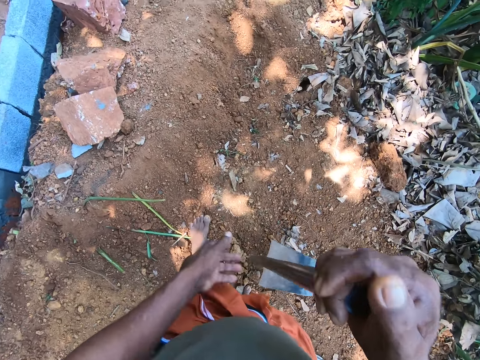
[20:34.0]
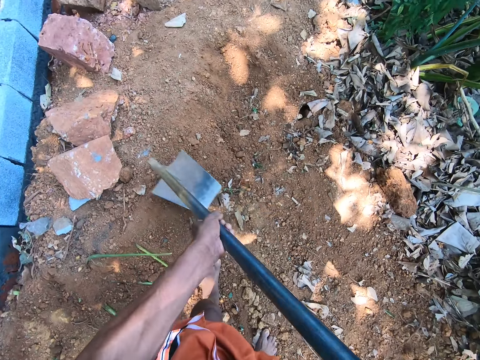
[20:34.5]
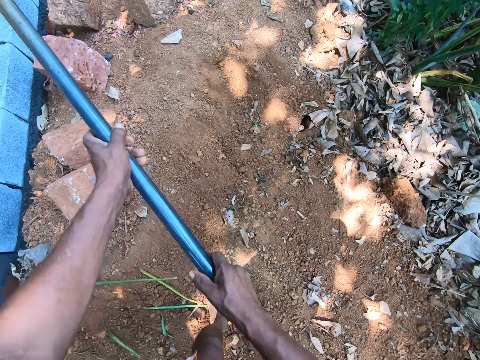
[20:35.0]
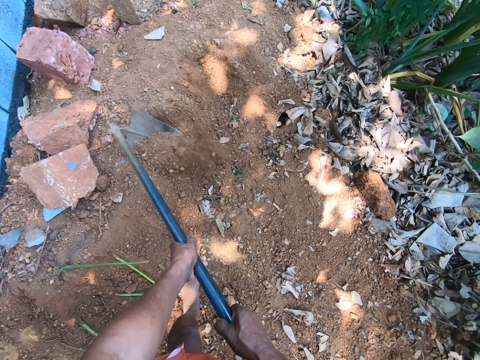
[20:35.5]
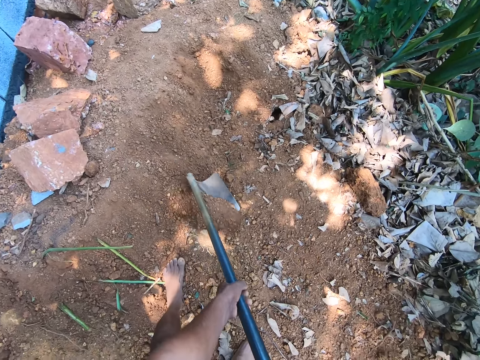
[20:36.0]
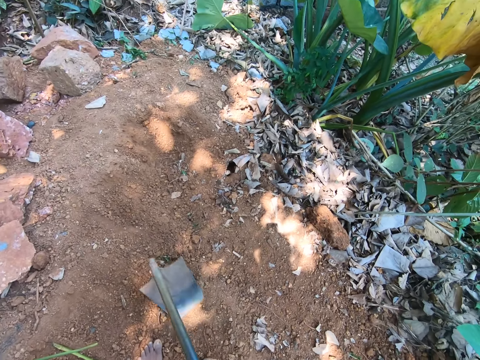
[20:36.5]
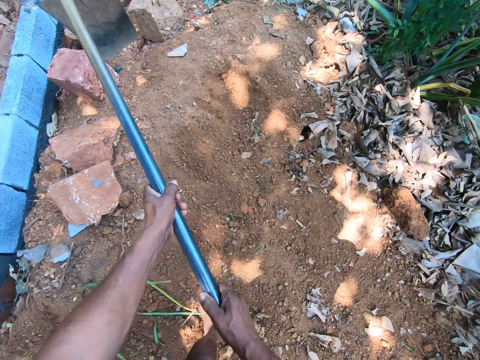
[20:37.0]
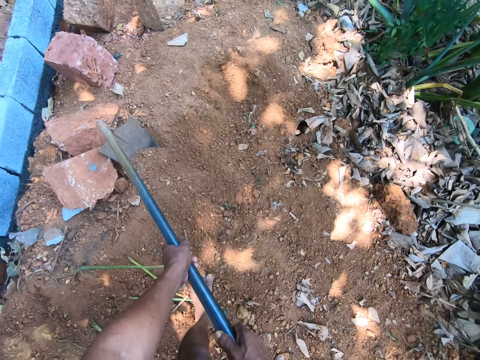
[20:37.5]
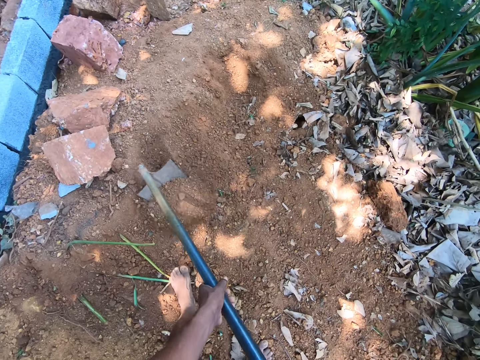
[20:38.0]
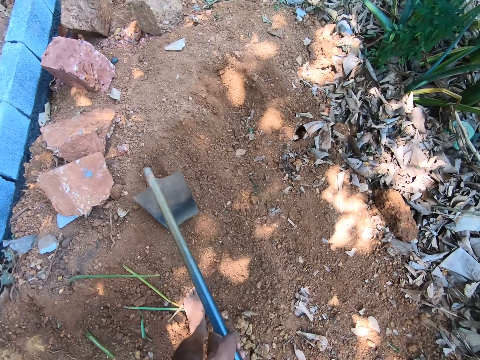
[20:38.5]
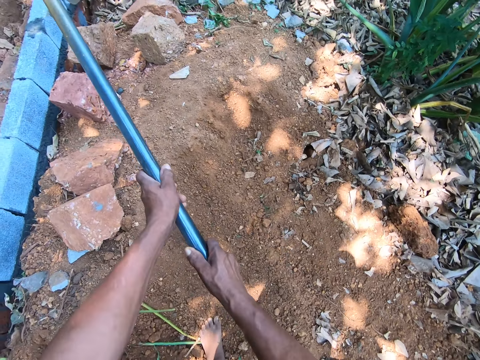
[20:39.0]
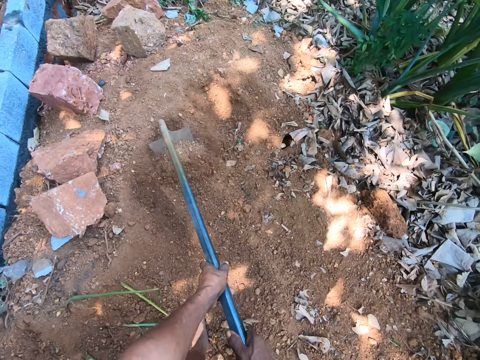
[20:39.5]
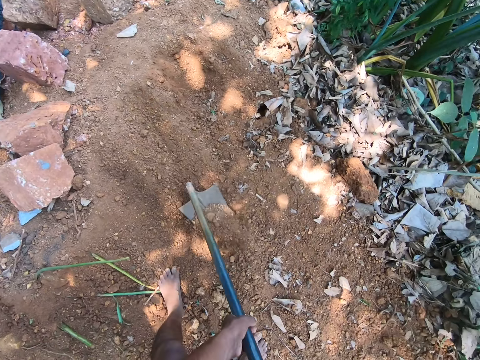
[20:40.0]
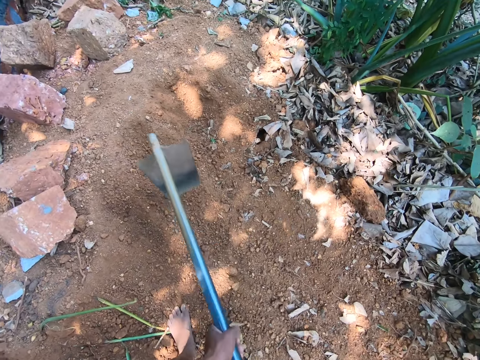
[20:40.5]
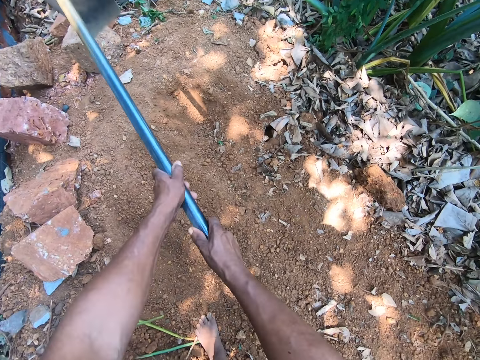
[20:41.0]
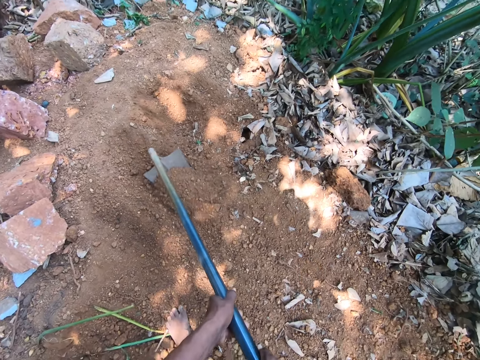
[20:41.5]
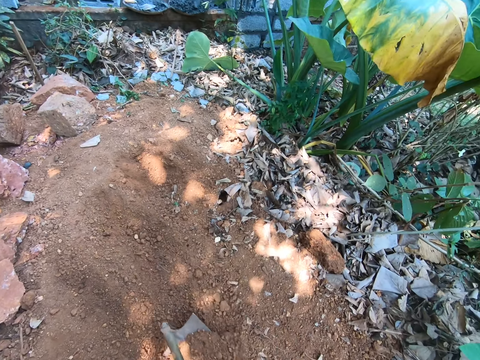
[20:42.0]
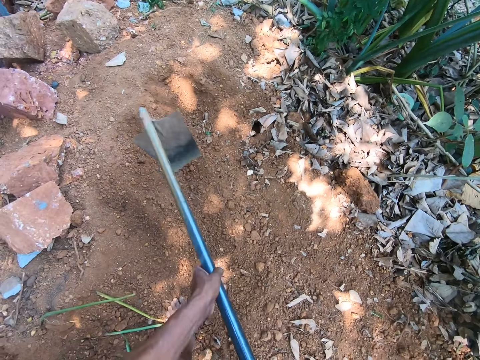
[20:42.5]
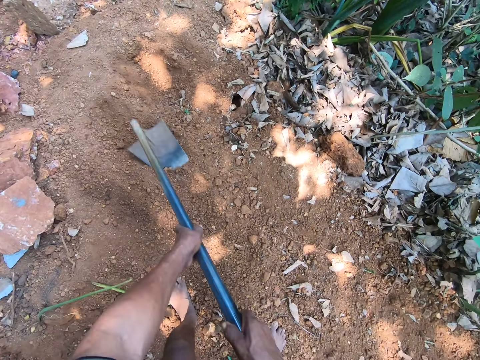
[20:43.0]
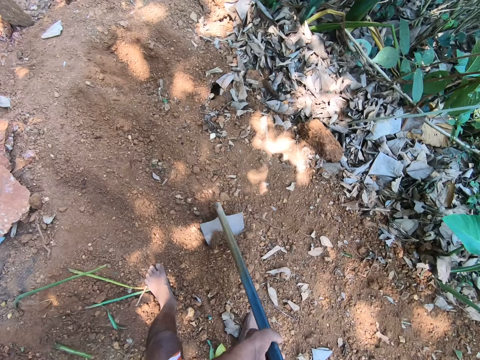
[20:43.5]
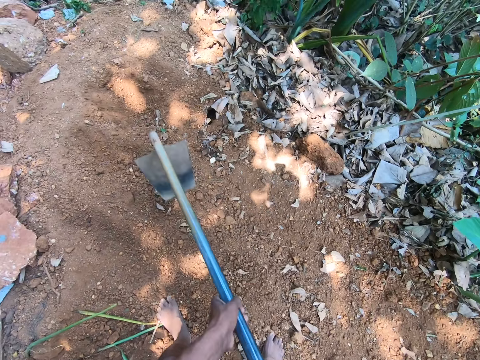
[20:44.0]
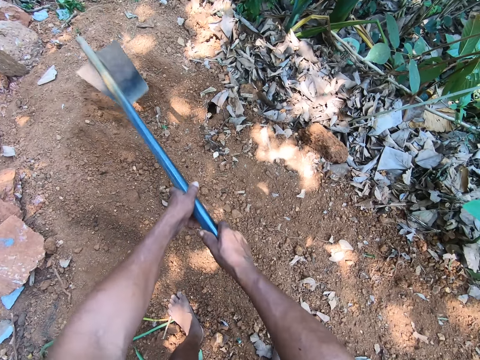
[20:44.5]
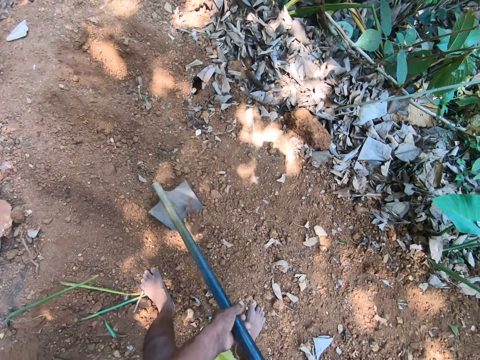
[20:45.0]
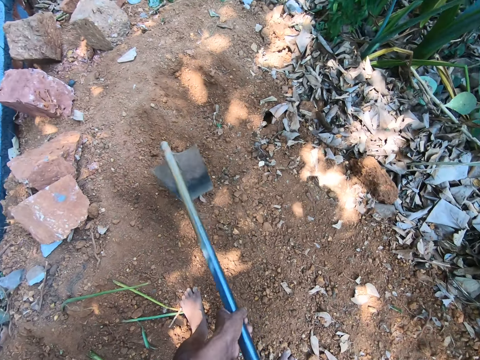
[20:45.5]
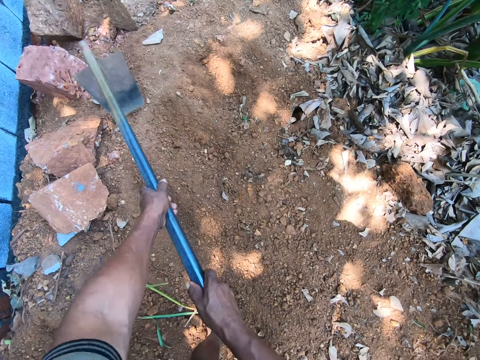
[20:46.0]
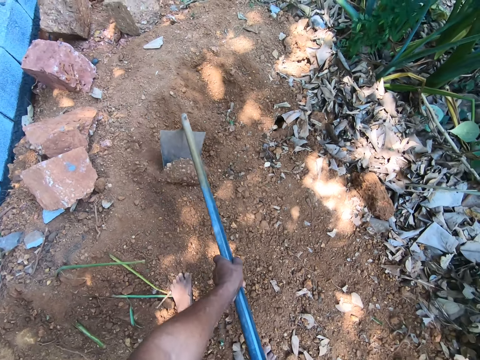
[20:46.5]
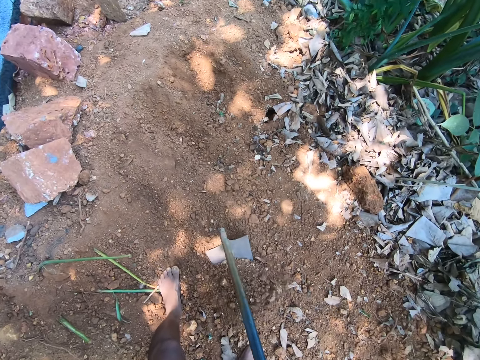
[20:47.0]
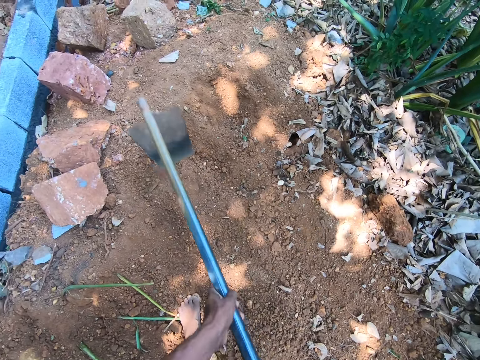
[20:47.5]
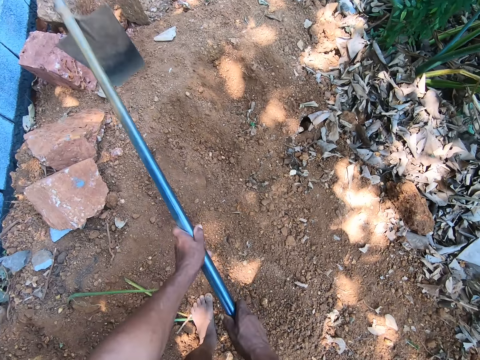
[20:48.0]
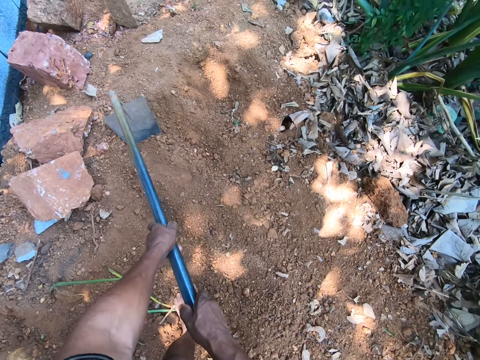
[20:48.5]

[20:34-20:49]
The camera wearer lifts the hoe from the ground with both hands. They dig the ground with the hoe in both hands.

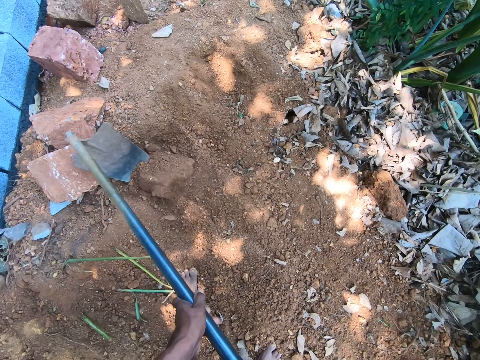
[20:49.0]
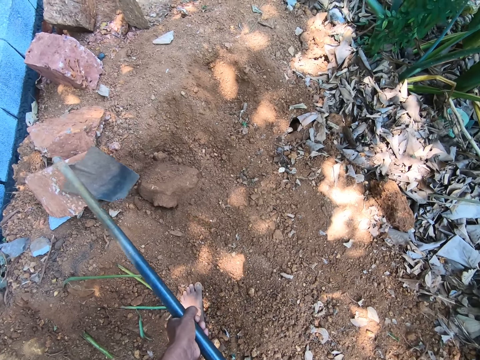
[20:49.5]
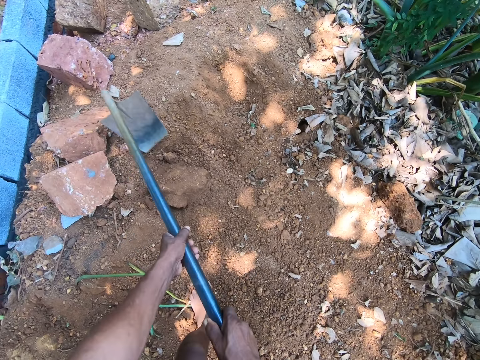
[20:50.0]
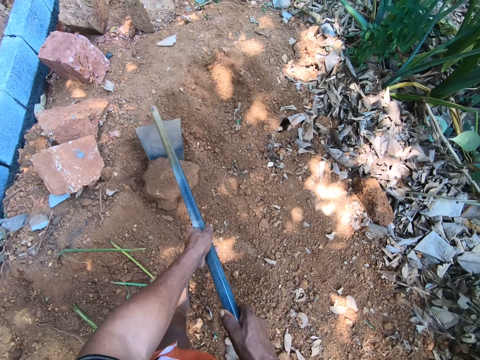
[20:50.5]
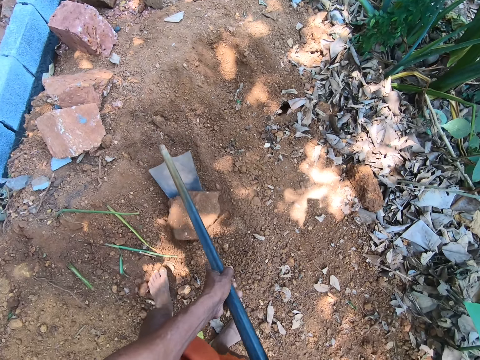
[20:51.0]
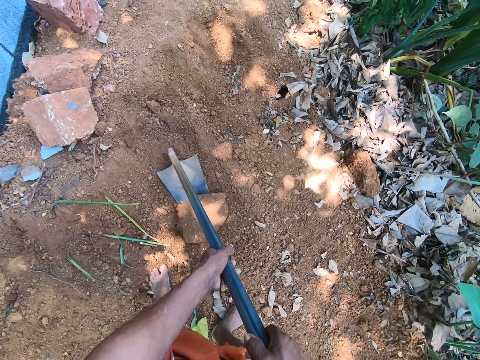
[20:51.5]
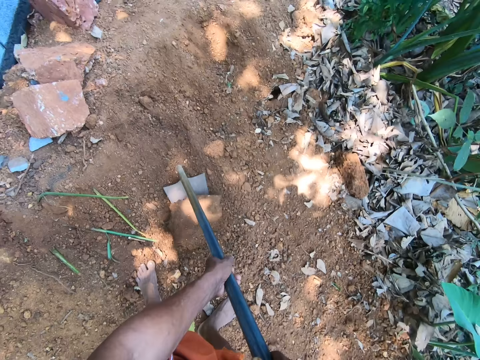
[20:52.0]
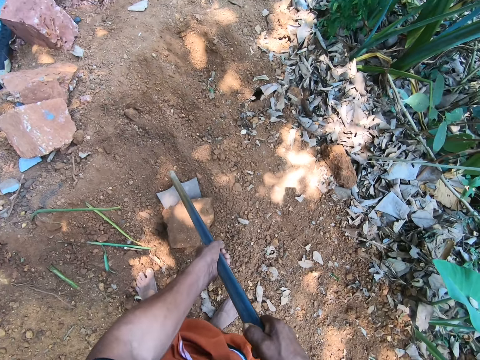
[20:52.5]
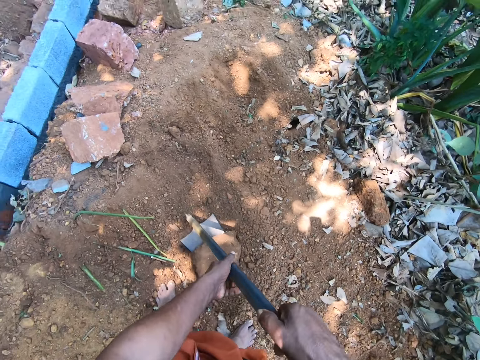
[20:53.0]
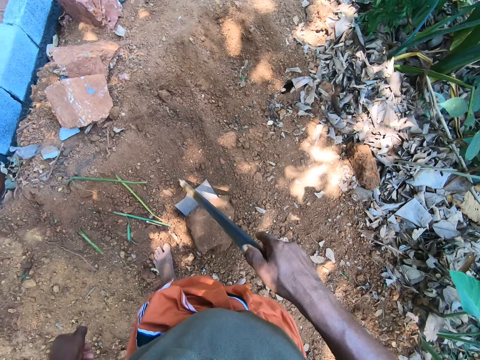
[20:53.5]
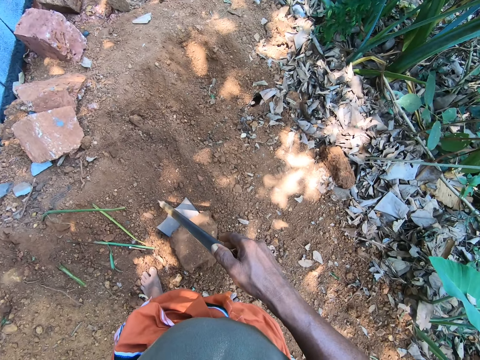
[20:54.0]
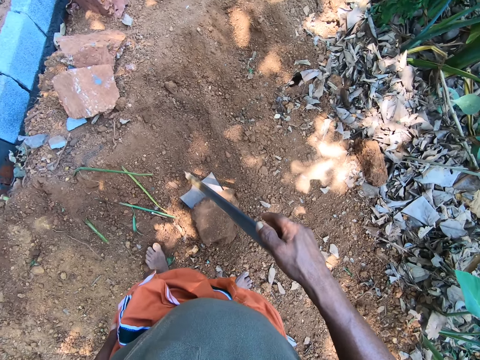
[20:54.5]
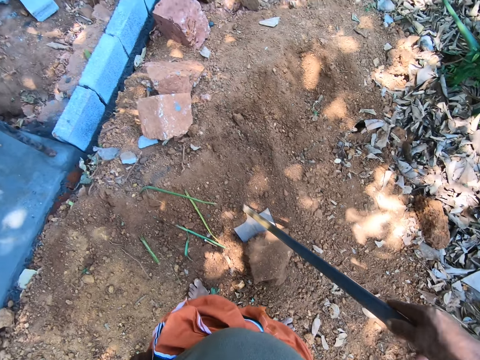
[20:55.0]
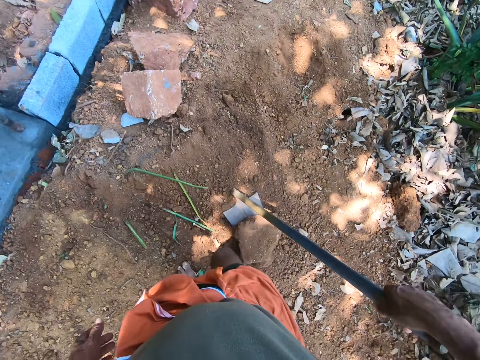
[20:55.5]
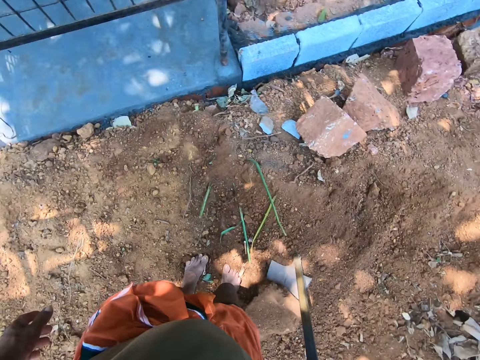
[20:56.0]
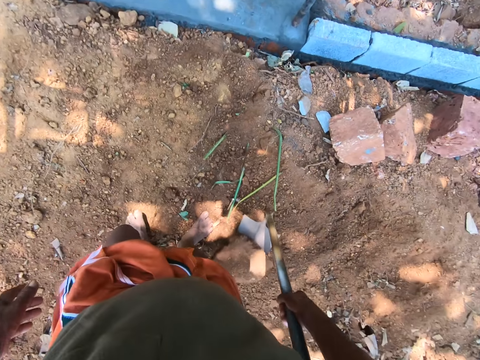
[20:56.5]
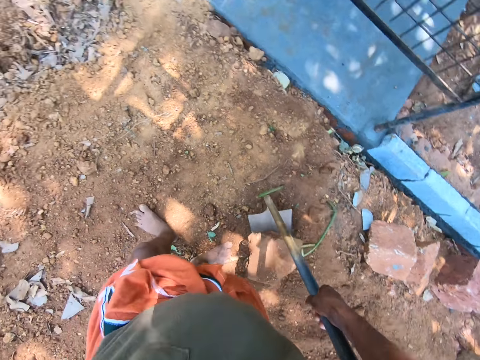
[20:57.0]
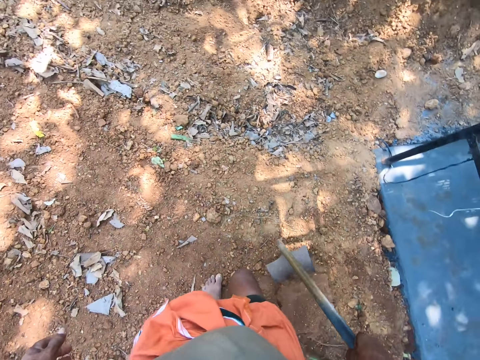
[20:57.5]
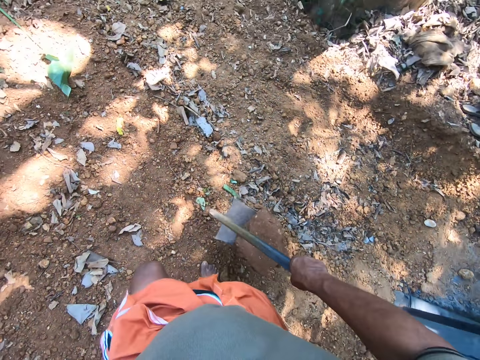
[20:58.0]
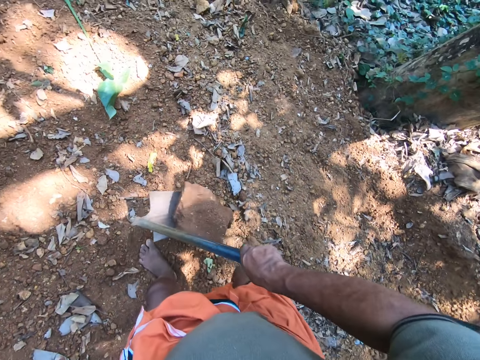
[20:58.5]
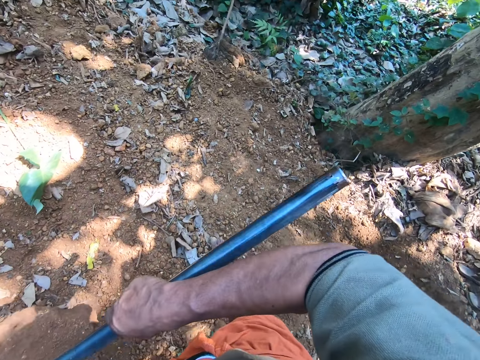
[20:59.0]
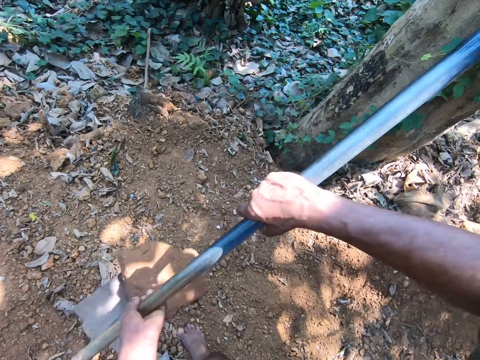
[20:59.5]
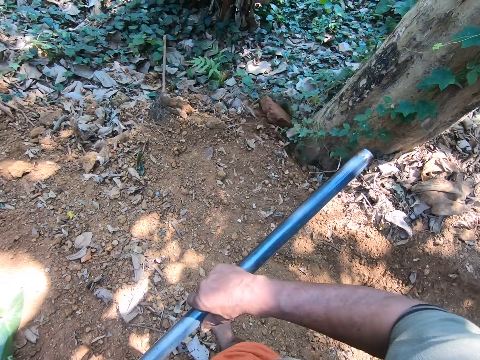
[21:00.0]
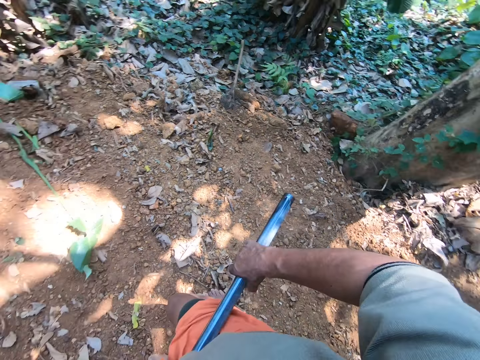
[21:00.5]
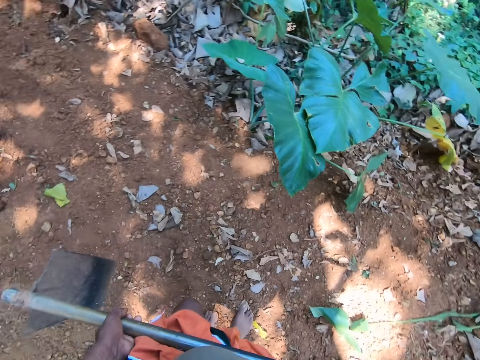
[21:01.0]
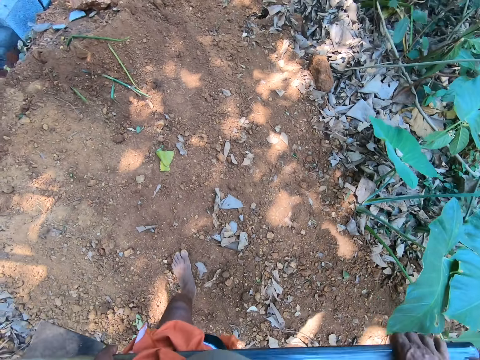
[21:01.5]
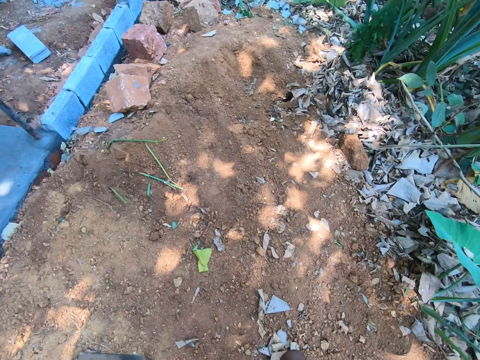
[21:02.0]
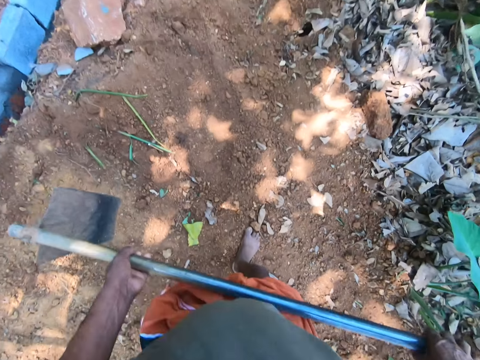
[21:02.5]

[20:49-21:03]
The camera wearer takes his left hand off the hoe. He lifts a stone with the hoe. He holds the hoe with both hands. He tosses the stone on the hoe aside with both hands.
